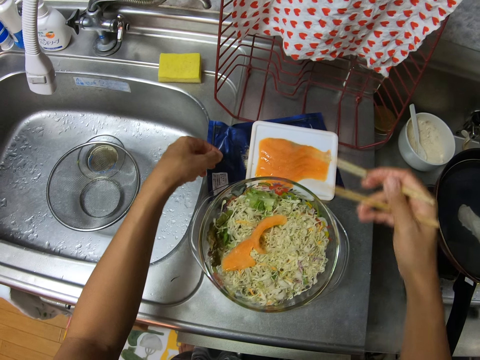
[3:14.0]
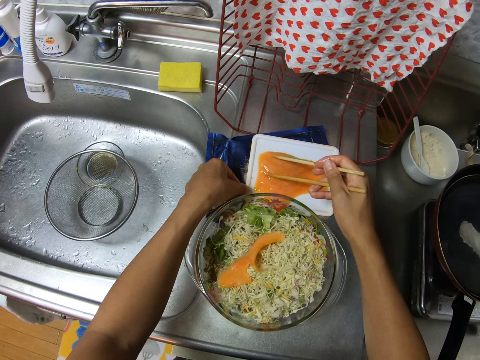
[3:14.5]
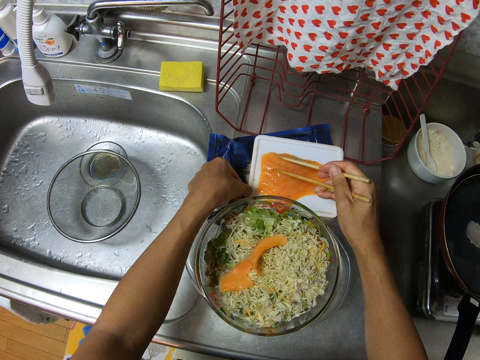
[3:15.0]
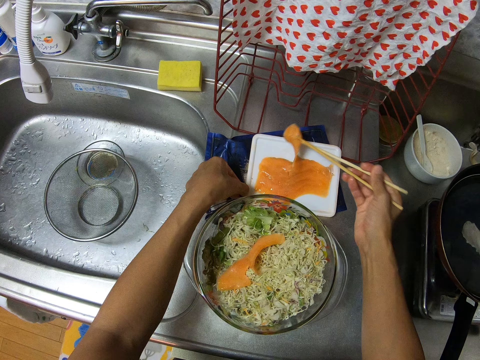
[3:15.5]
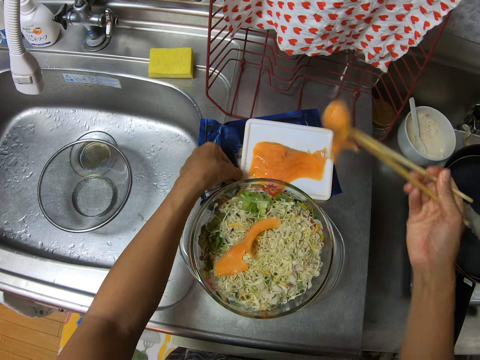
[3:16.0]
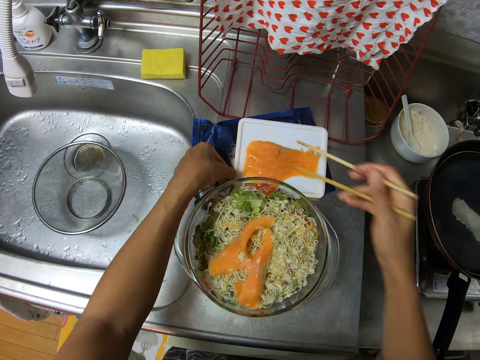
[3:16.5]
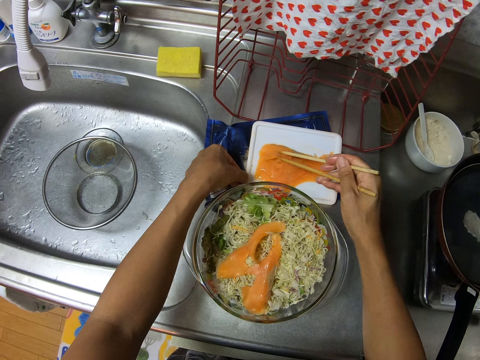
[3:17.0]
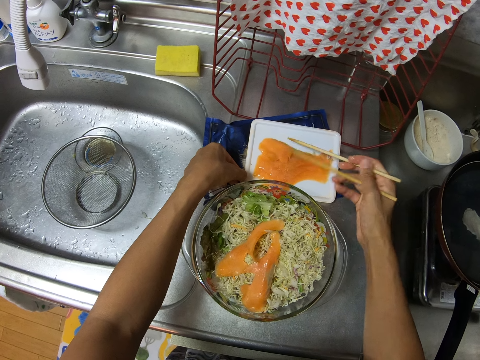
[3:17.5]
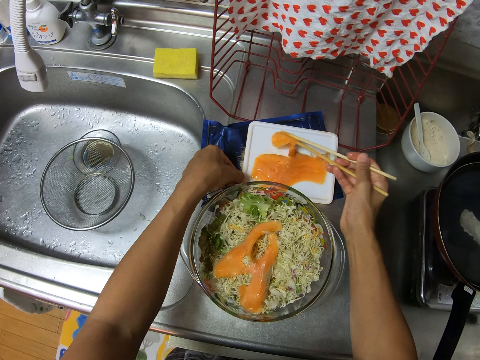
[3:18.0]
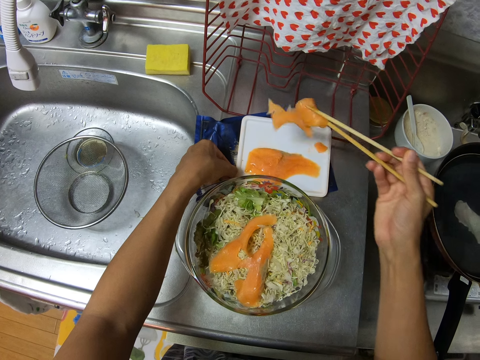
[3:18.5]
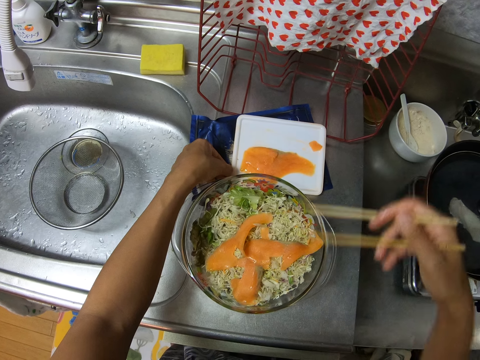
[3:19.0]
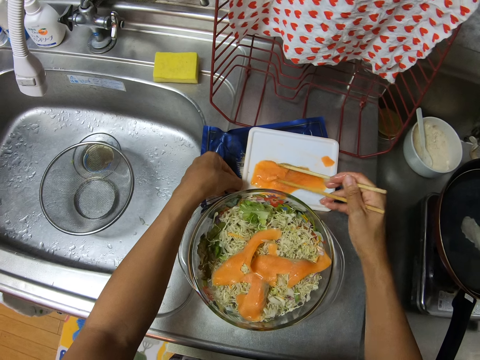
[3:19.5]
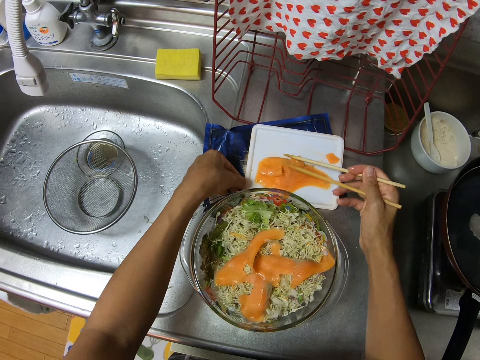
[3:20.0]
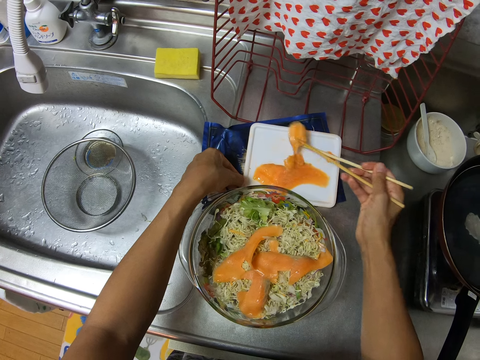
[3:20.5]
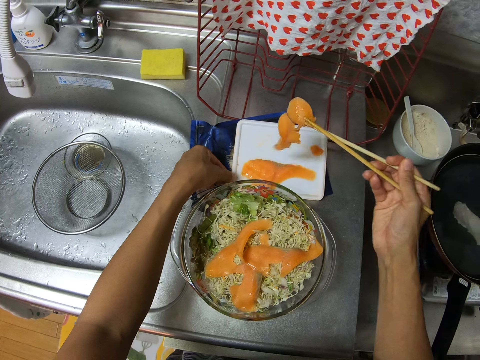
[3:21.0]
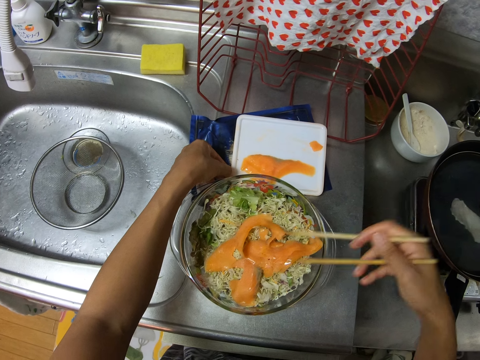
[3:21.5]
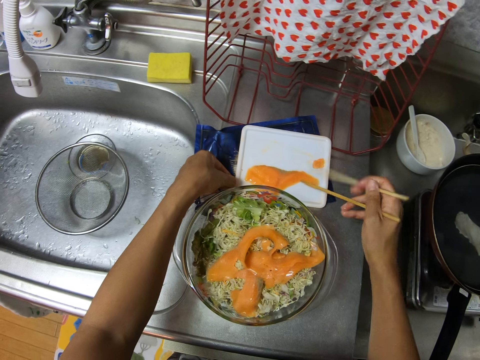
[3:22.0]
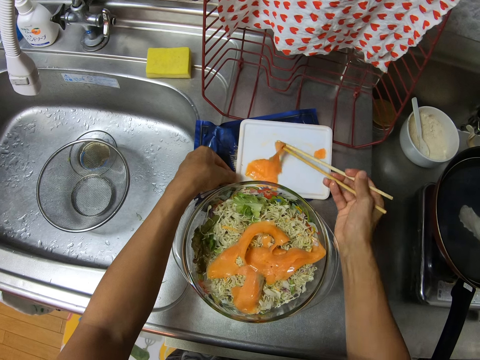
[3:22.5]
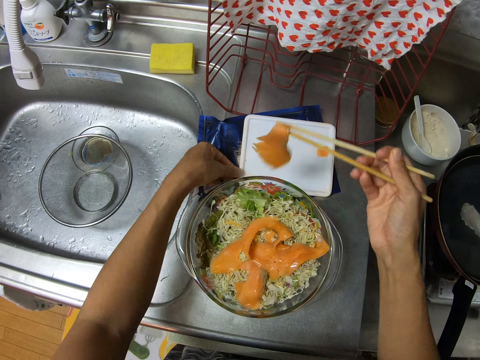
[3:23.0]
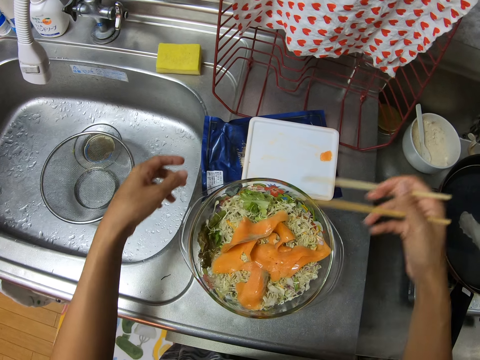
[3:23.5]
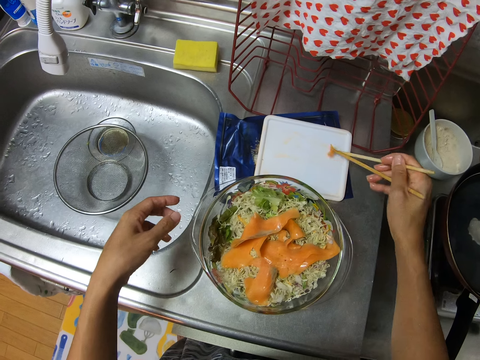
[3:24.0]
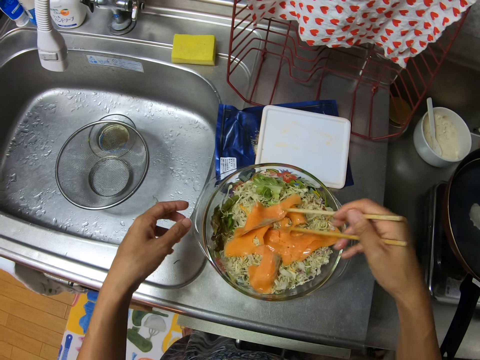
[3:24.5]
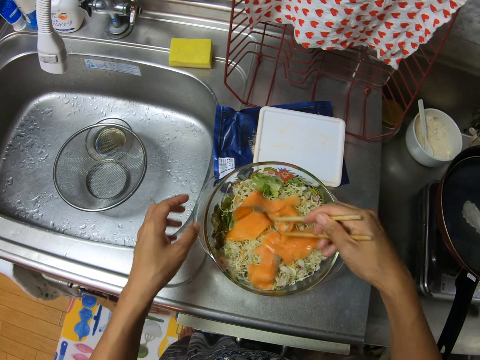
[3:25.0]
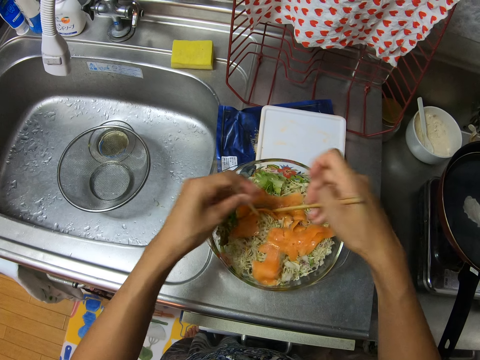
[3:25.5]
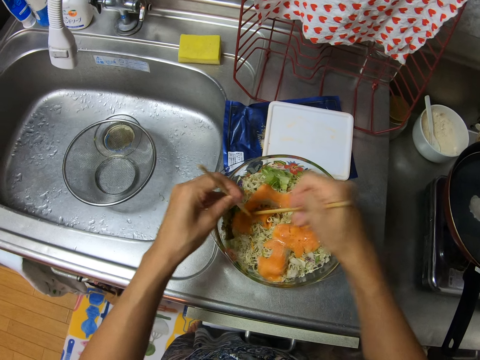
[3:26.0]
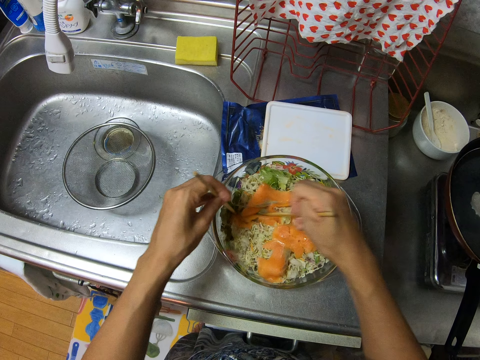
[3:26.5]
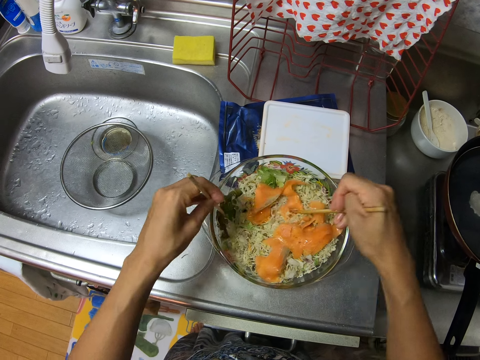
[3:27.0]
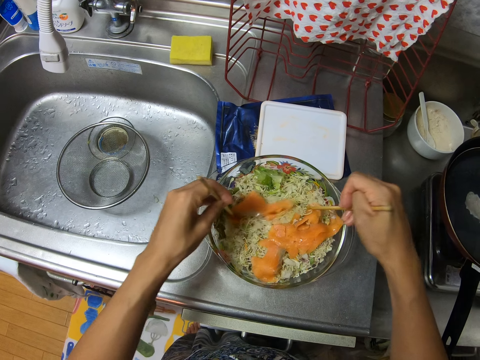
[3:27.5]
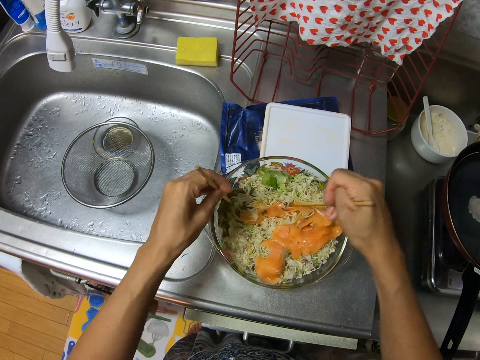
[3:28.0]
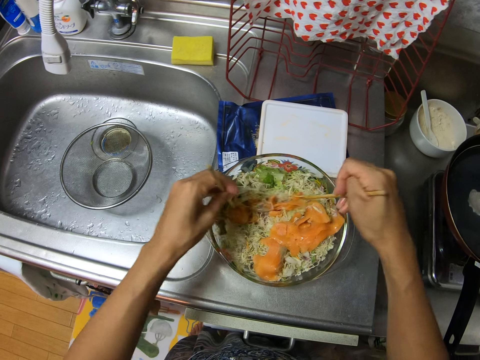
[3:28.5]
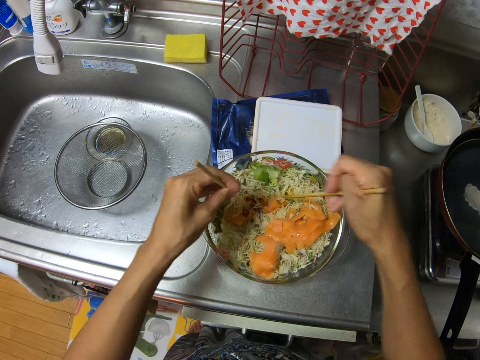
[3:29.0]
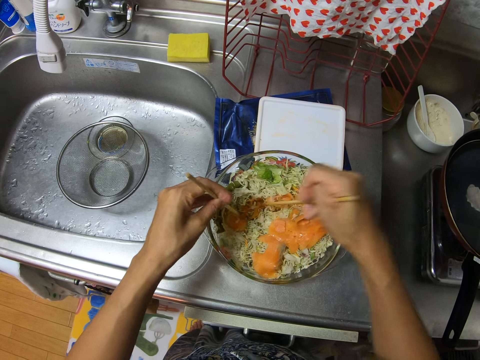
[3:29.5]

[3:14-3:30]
The camera wearer takes the salmon. She puts the salmon in the vegetables. She takes the salmon. She puts the salmon in the vegetables. She takes the salmon. She puts the salmon in the vegetables. She takes the salmon. She puts the salmon in the vegetables. She takes the salmon. She puts the salmon in the vegetables. She holds the chopsticks with her hands separately. She mixes the food in the glass bowl with the chopsticks in her hands.

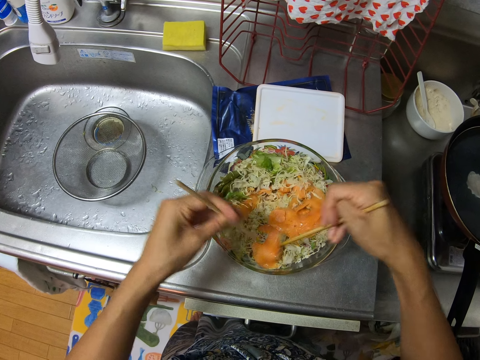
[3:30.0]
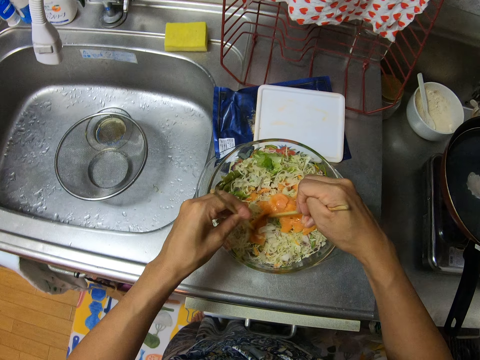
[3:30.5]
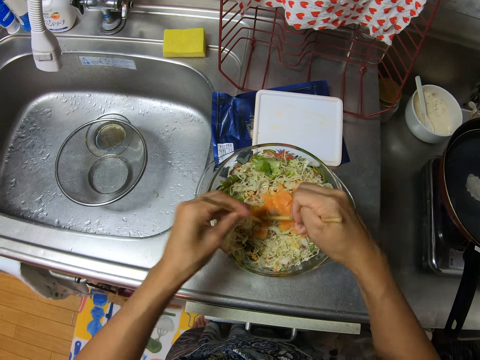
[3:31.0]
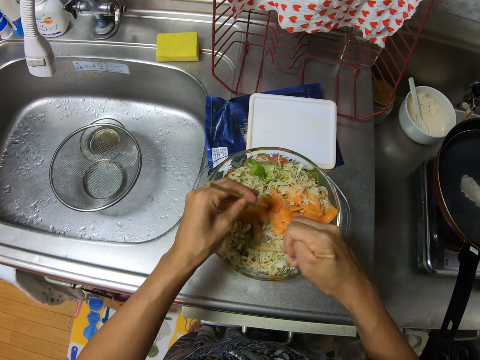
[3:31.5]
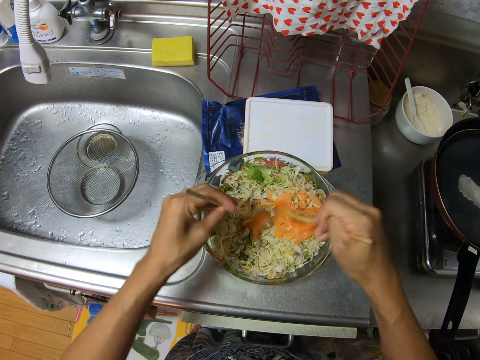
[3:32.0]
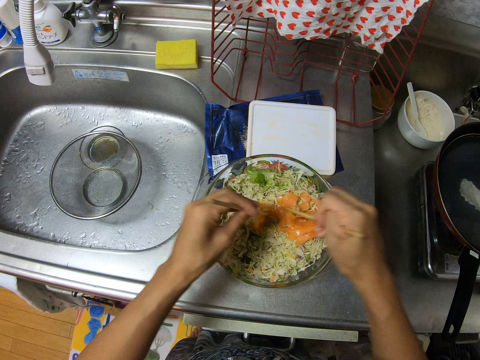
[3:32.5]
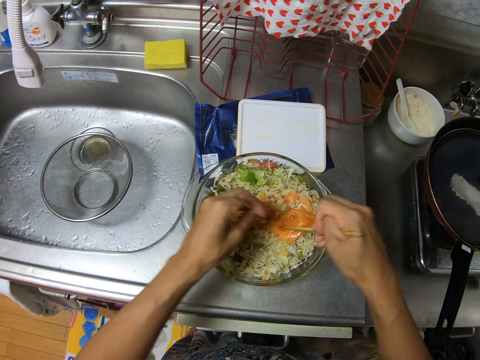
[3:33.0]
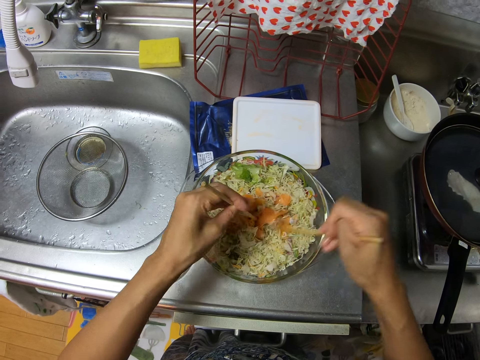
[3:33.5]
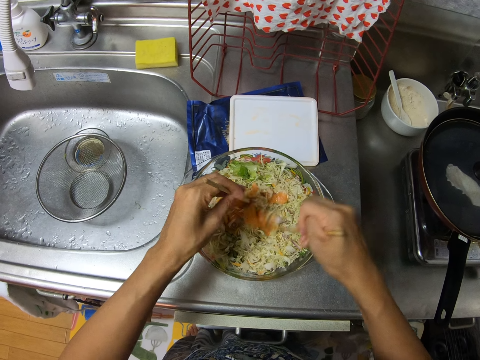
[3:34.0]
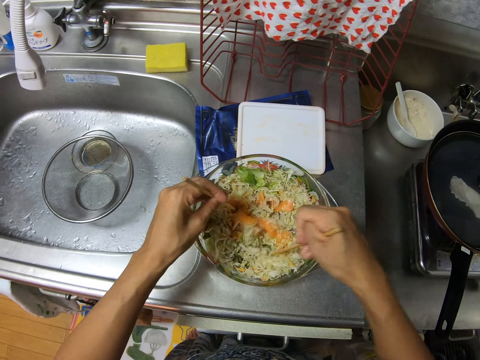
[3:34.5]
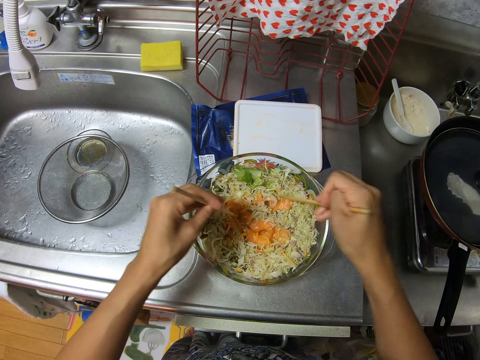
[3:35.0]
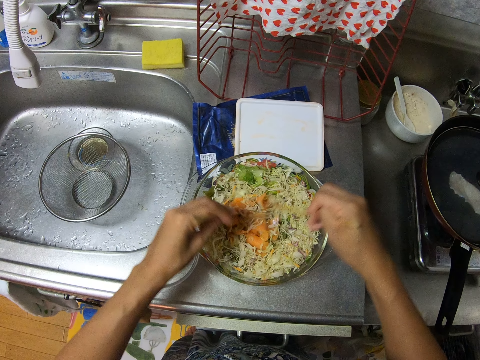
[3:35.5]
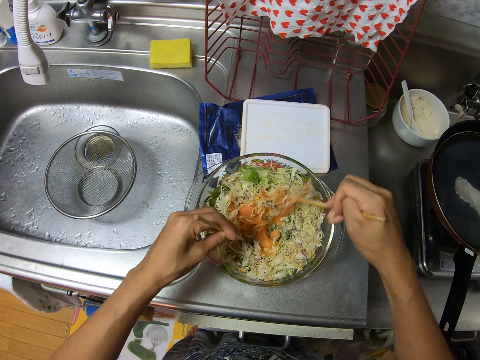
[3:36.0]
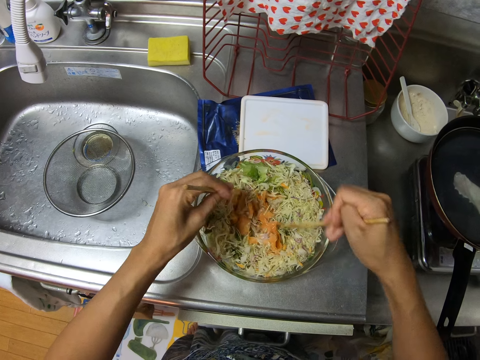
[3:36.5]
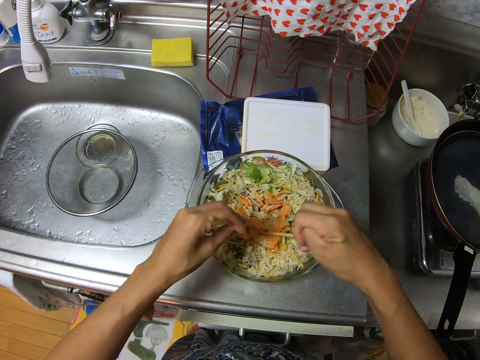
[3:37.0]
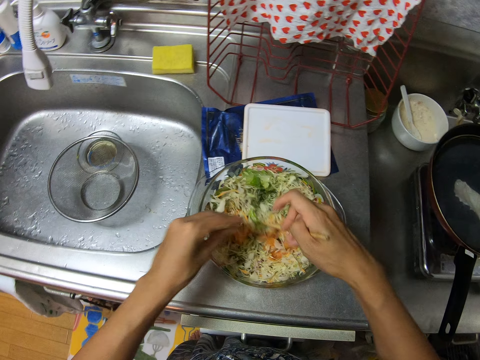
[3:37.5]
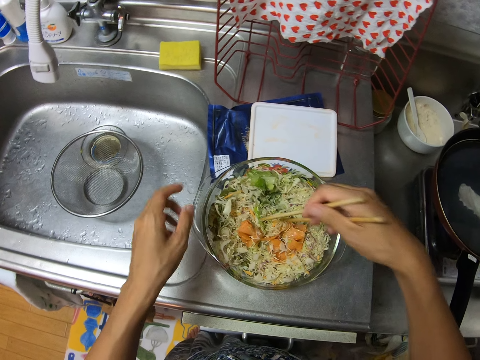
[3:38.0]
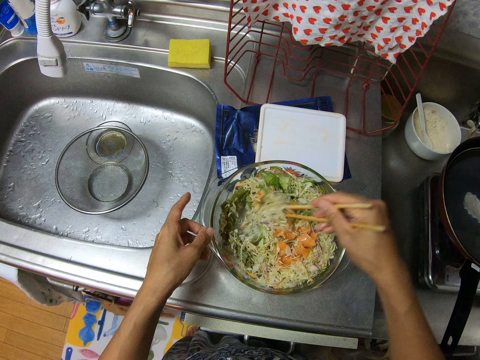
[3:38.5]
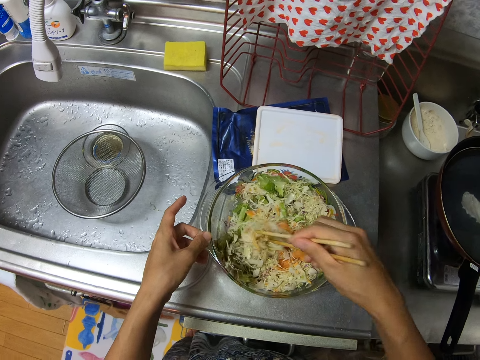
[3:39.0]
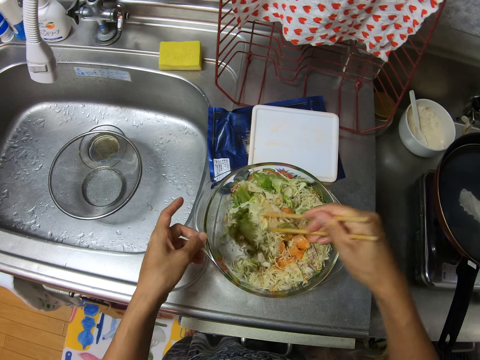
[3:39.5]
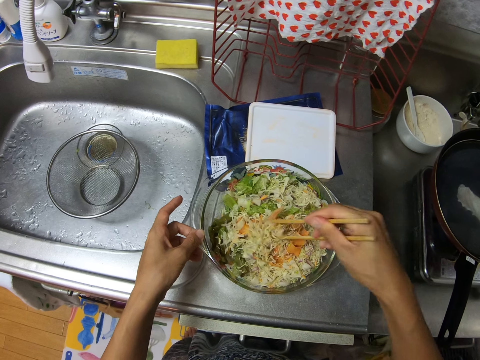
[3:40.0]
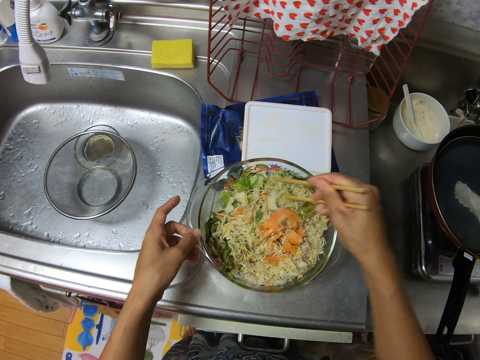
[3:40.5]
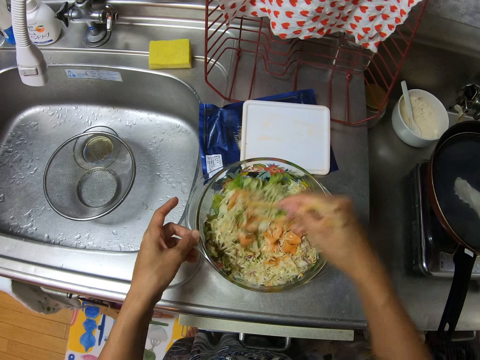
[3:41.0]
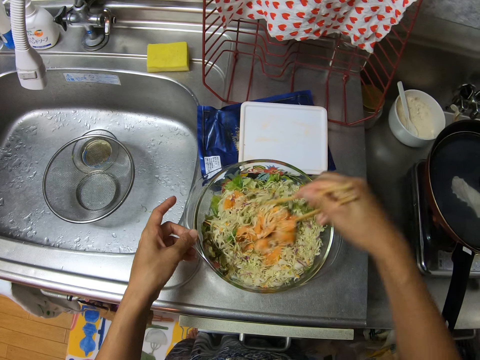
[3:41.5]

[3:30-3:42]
The camera wearer passes the chopstick to her right hand. She holds the glass bowl with her left hand and mixes the food in the glass bowl with the chopsticks in her right hand.
